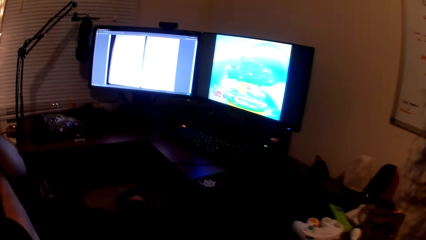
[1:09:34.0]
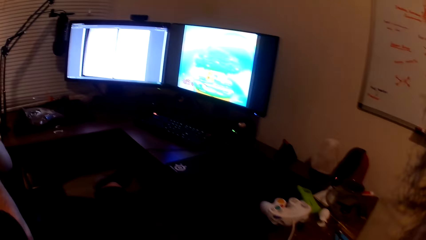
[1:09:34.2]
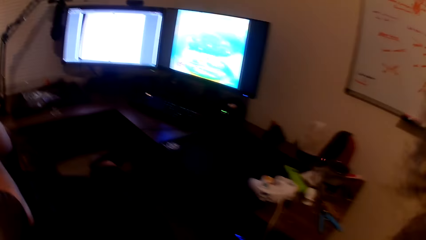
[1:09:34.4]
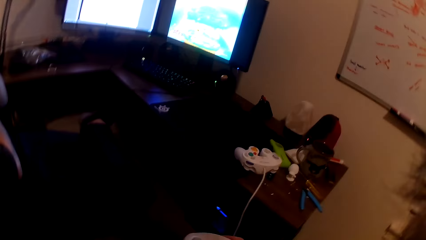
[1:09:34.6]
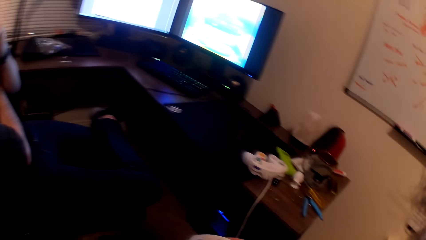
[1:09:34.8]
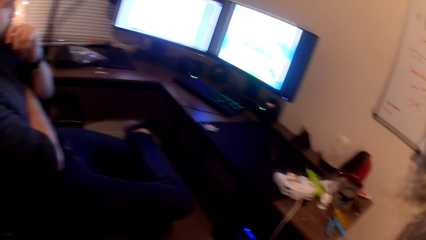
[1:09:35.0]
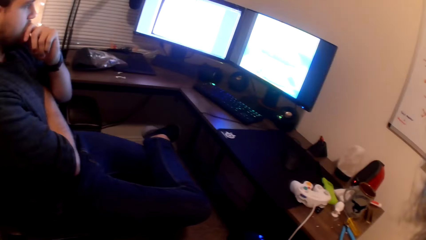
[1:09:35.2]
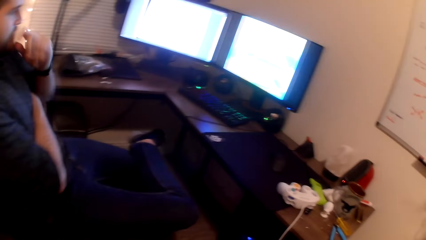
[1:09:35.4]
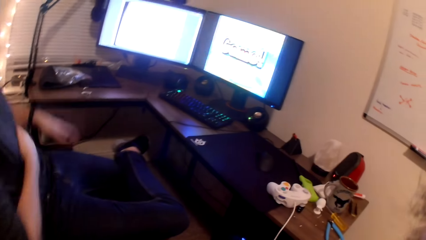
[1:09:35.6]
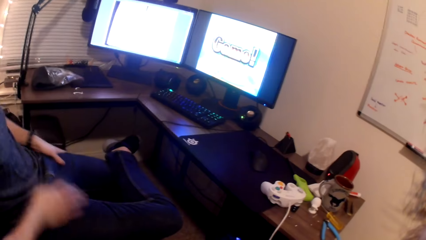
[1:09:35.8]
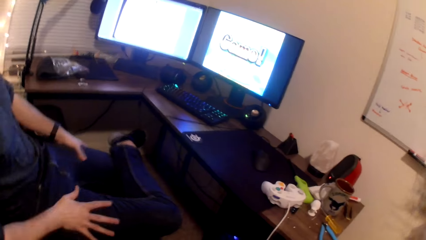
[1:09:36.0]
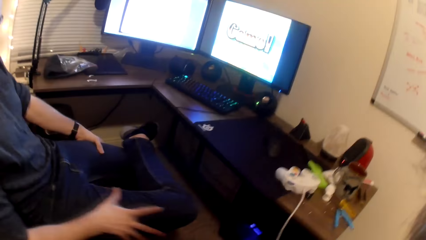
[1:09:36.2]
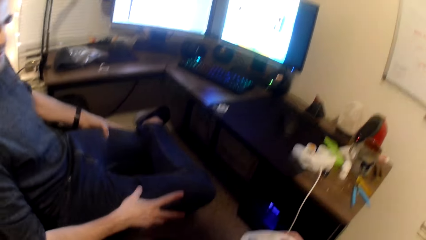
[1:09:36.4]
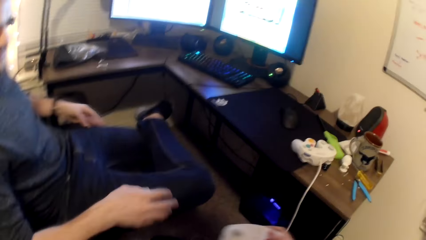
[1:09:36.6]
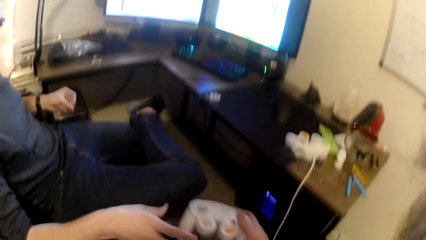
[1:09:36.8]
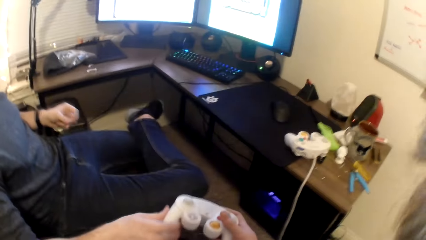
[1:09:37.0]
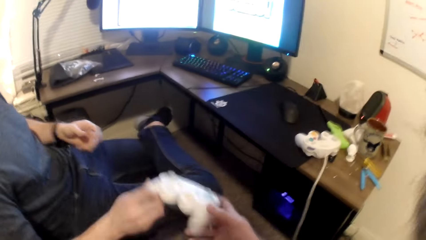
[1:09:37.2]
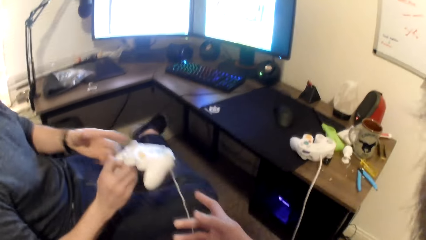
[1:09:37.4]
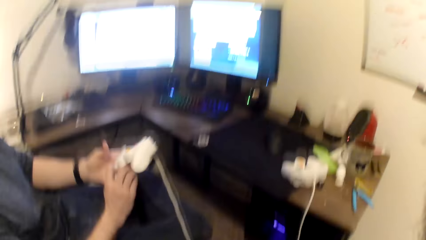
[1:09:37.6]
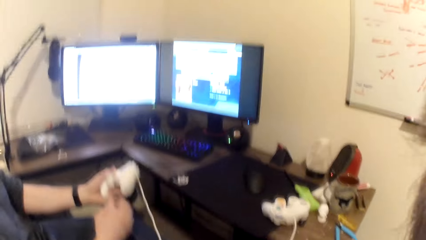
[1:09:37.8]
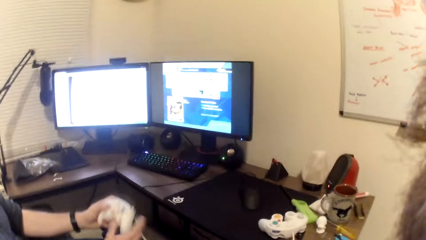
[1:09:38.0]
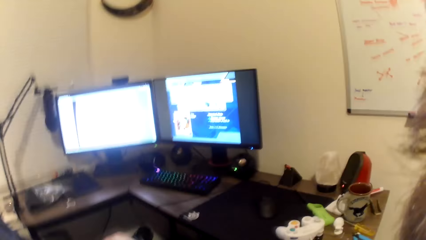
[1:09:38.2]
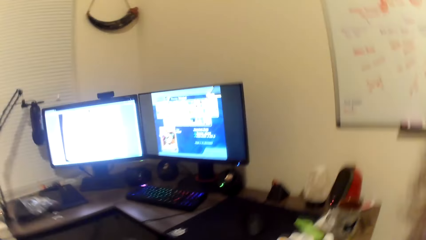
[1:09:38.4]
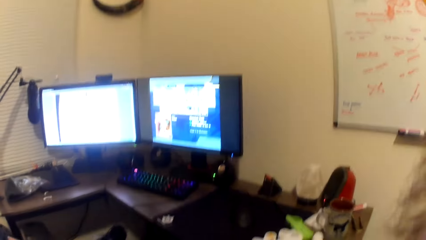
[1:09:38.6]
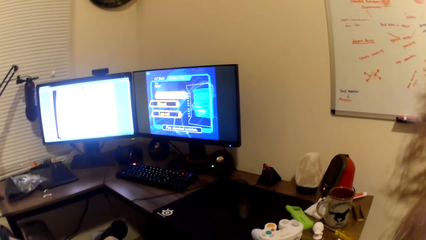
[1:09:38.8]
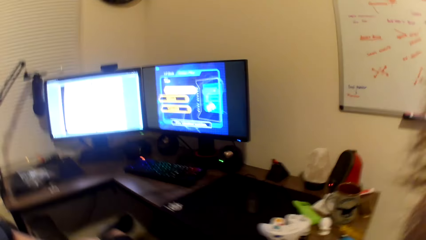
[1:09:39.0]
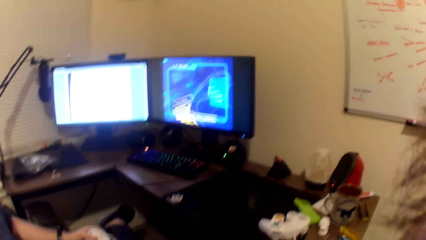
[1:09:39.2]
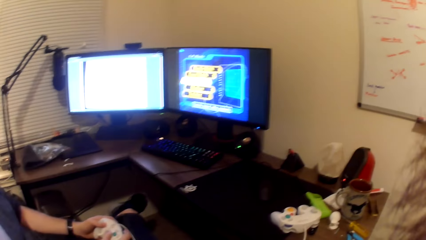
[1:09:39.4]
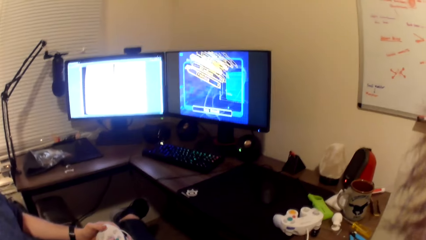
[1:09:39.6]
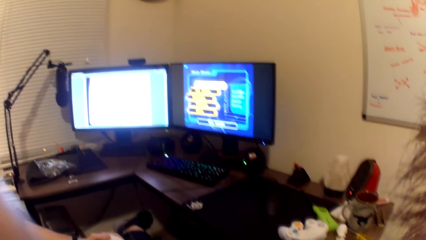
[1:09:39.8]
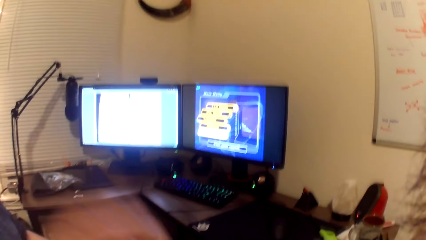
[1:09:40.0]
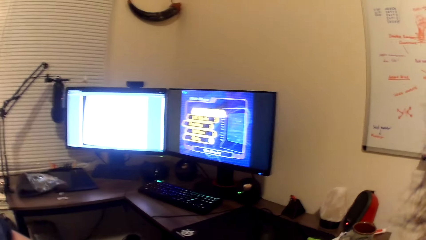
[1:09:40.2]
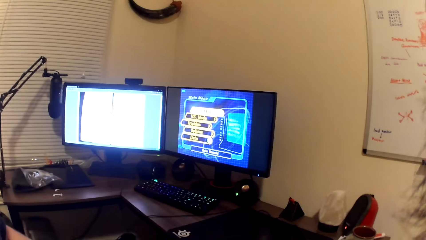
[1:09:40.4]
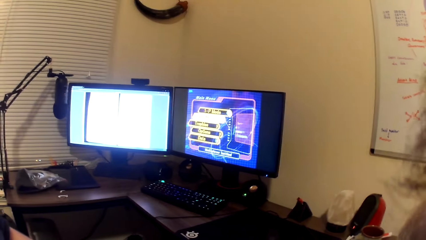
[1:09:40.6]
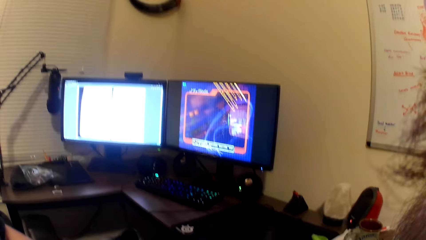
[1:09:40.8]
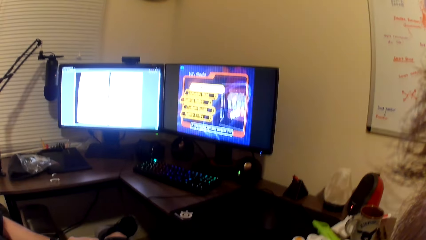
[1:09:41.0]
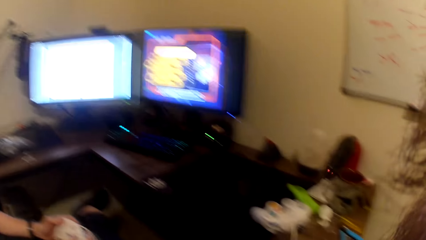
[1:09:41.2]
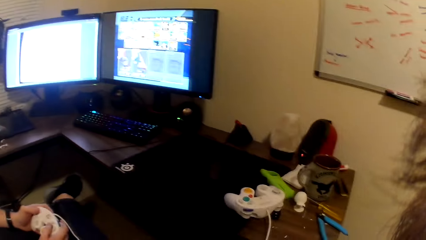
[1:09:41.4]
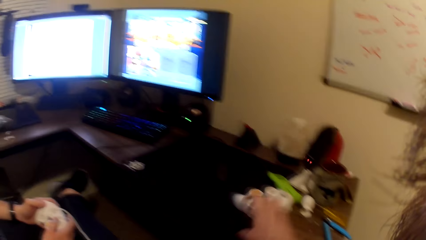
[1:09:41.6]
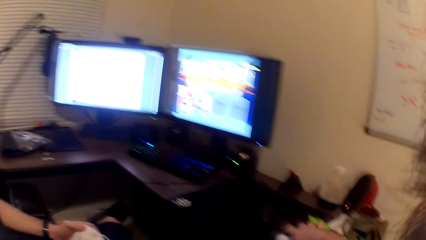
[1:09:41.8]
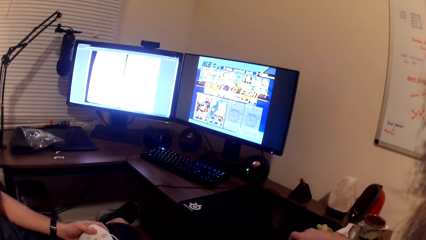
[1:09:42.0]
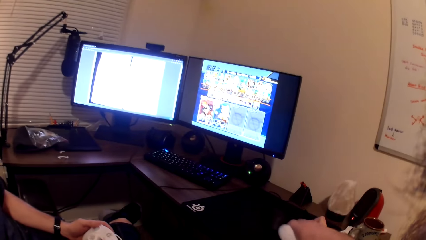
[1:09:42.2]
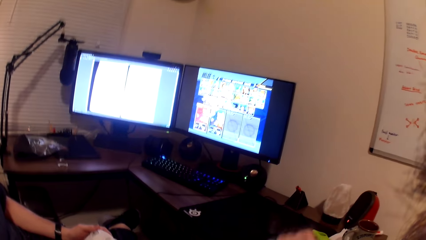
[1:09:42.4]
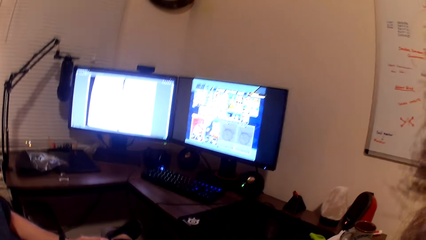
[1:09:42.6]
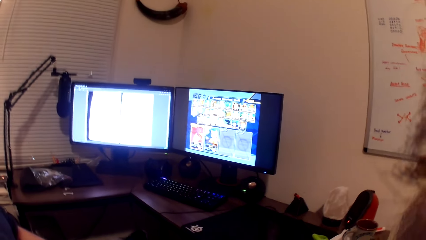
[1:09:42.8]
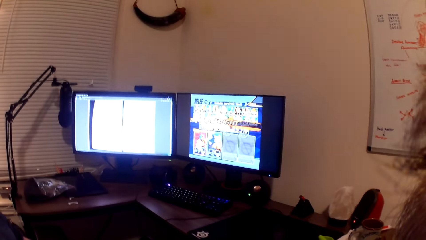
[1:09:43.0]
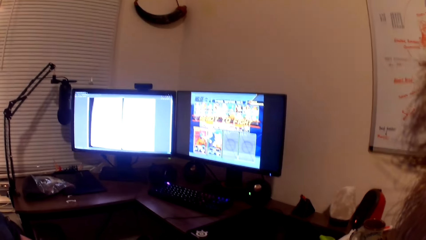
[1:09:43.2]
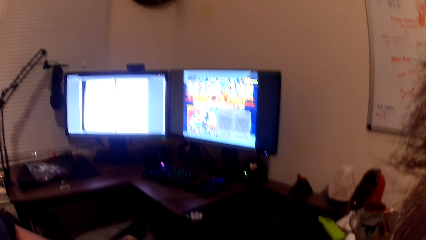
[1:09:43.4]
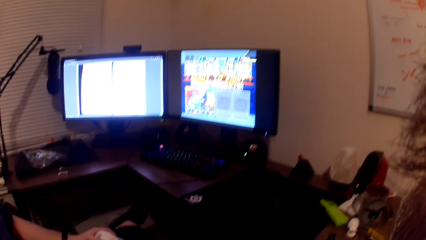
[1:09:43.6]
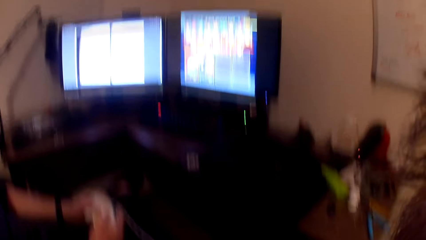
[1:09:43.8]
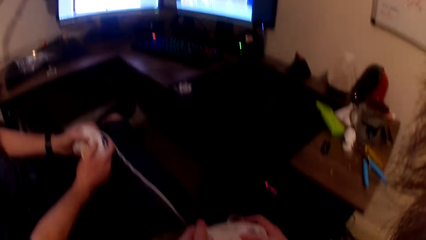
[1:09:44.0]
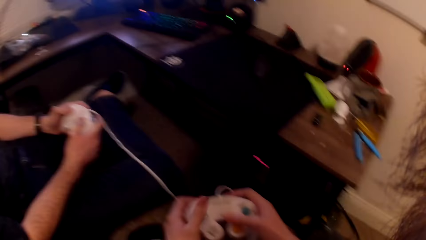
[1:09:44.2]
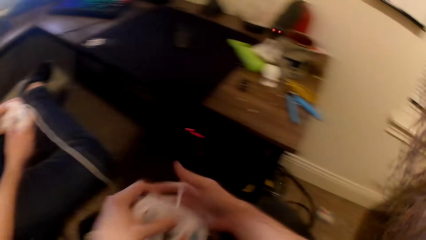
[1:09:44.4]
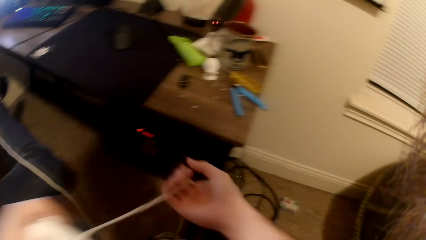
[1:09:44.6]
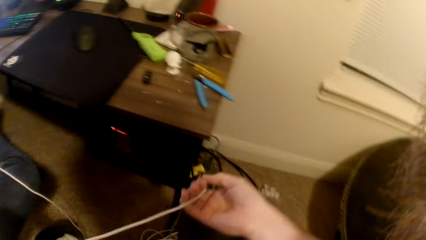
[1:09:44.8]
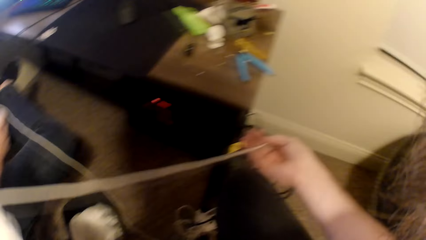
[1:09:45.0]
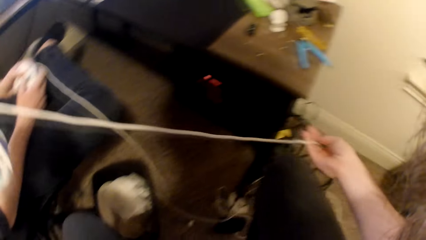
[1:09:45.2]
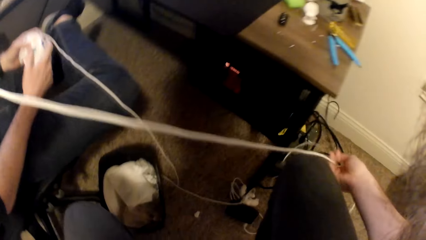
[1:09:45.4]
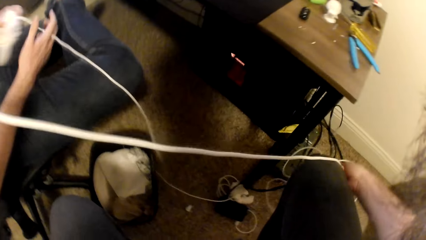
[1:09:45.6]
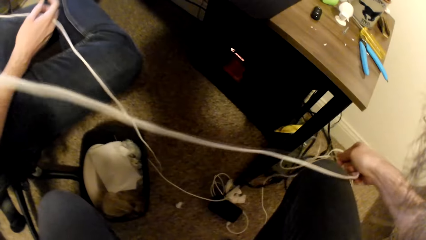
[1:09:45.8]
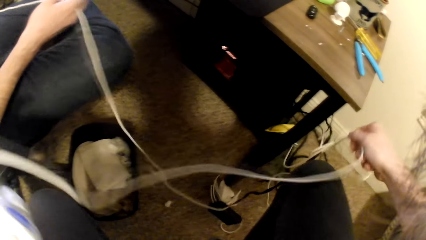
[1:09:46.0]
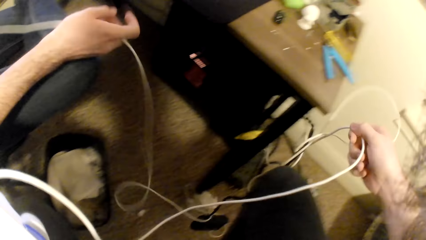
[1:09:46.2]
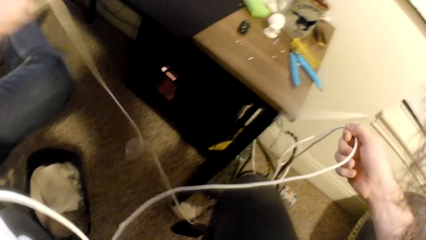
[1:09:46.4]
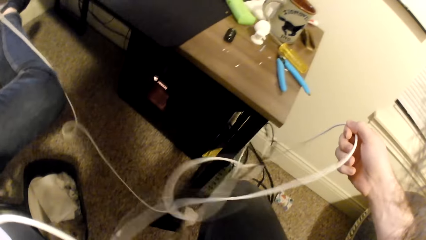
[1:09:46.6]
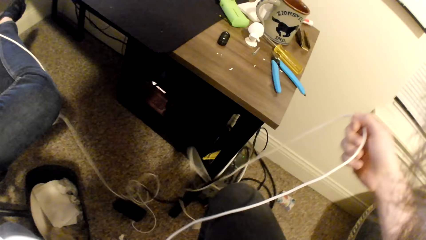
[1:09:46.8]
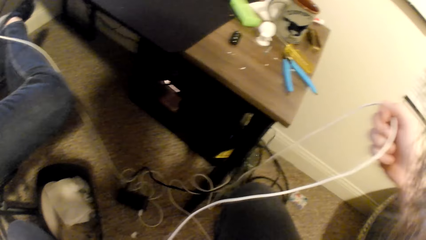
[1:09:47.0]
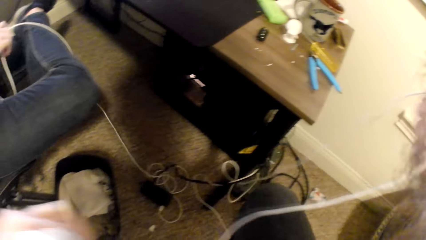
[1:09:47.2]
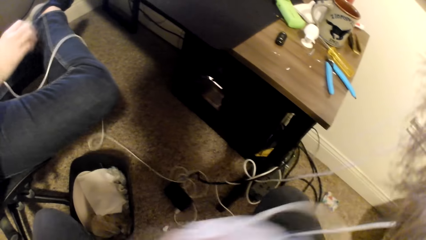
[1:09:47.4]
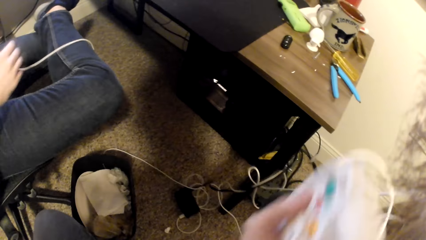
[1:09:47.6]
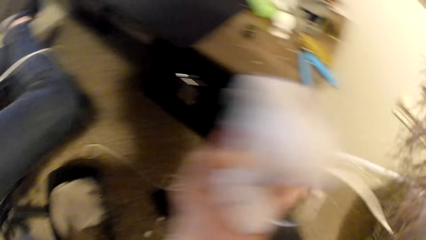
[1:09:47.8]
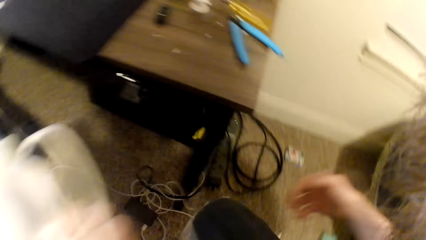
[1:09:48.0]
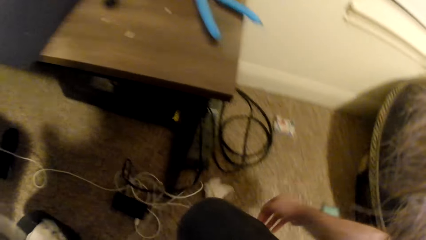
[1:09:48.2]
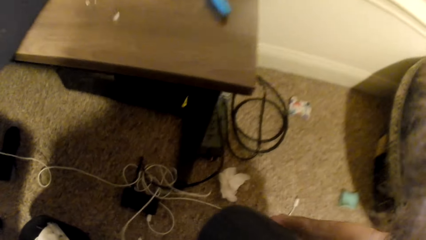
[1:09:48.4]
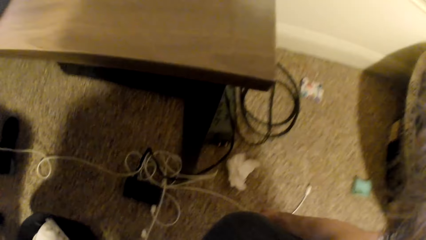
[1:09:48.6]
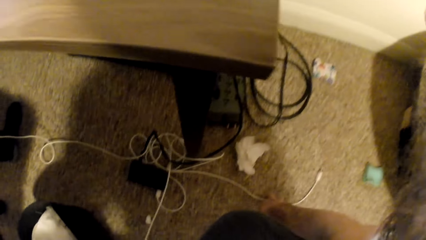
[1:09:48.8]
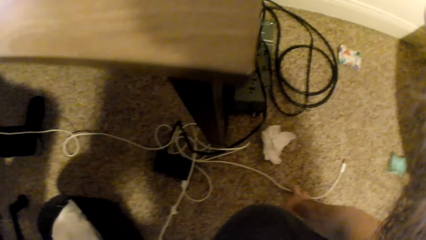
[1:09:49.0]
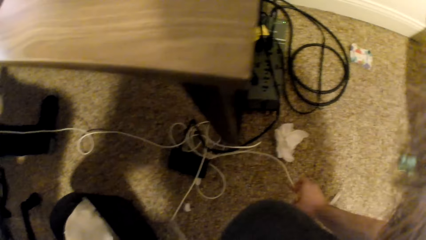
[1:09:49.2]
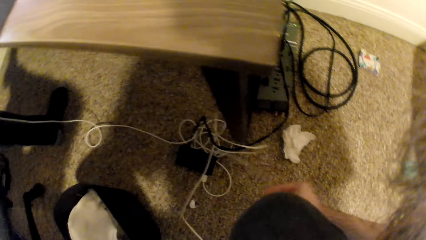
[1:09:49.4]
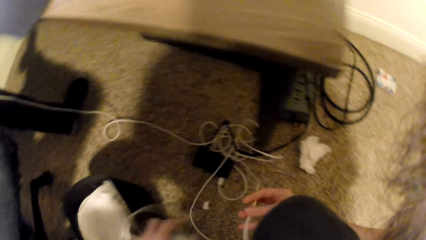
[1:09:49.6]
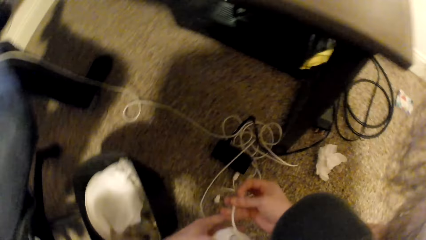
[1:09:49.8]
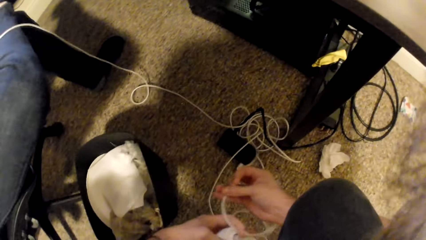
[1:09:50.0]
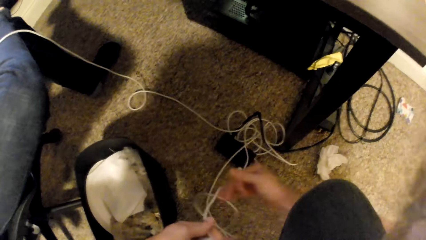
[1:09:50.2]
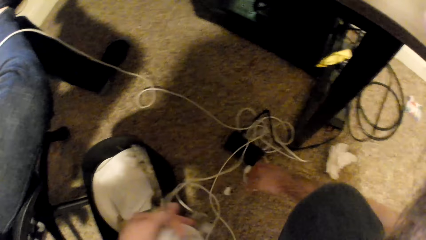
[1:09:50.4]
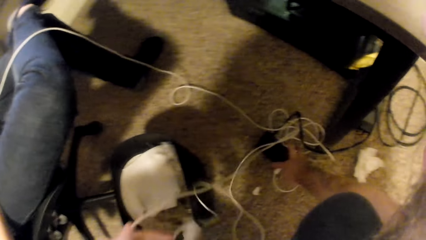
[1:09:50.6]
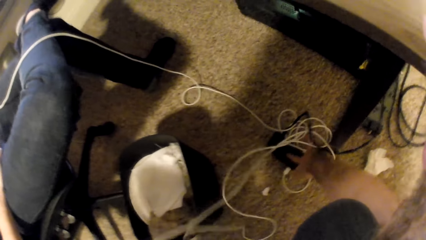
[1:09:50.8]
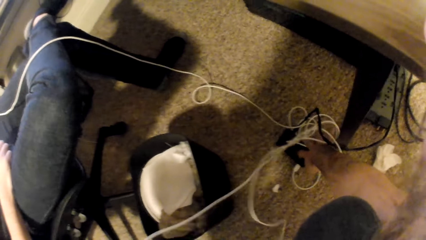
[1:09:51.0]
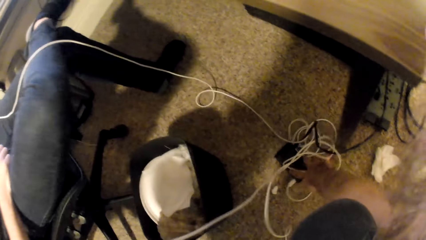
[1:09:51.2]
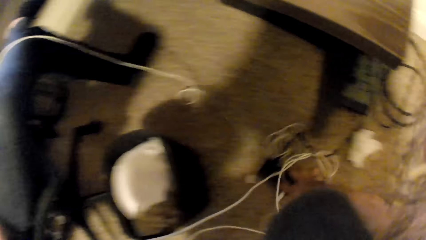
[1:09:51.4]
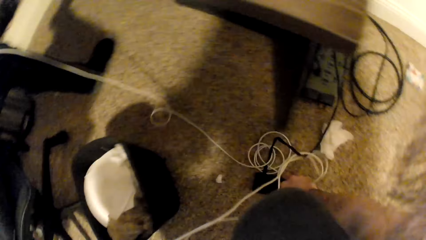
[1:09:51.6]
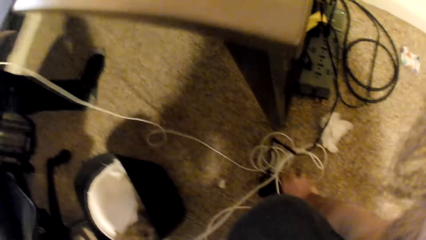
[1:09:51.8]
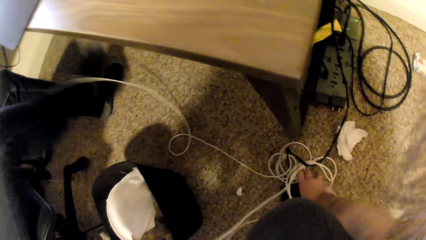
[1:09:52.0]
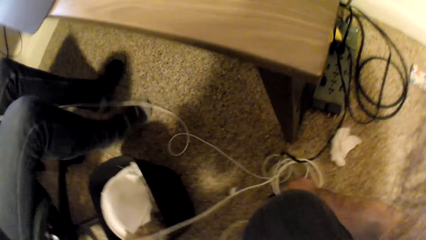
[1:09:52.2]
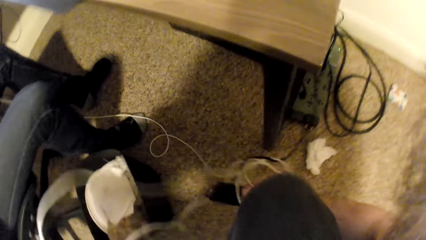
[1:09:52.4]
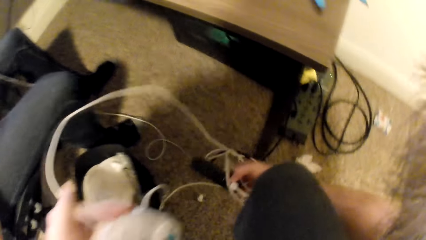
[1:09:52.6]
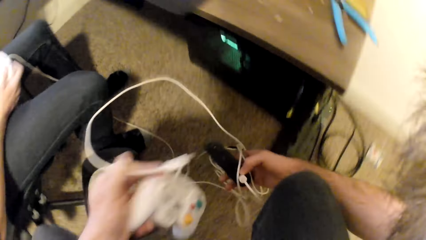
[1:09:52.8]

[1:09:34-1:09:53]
A man rubs his hands on his laps. The camera wearer looks at the man. The man touches his trouser. The camera wearer gives the game pad to the man. The man takes the game pad from the camera wearer. The man plays a game on the computer using the game pad. The camera wearer picks up a game pad from the table with his right hand. He adjusts the wire of the game pad with his hands. The man passes the game pad from his right hand to his left hand and adjusts the wire of the game pad with his right hand. The camera wearer picks up the wire of the game pad from the floor with his right hand. He passes the wire of the game pad from his right hand to his left hand. He picks up a game pad adapter from the floor with his right hand.
